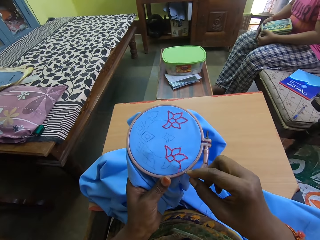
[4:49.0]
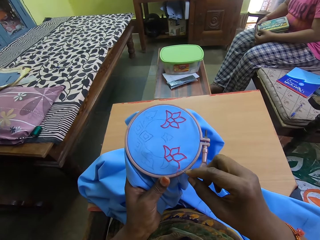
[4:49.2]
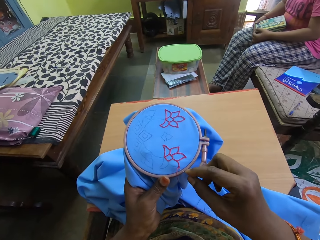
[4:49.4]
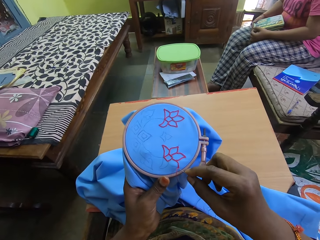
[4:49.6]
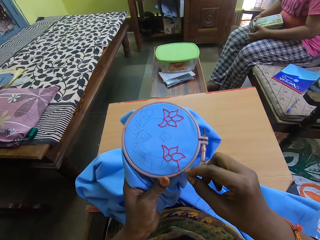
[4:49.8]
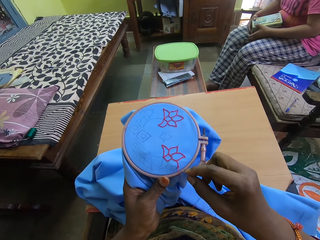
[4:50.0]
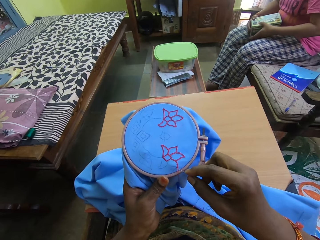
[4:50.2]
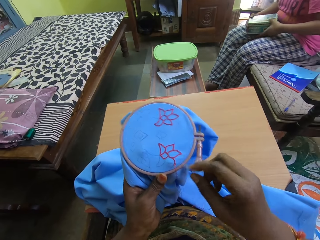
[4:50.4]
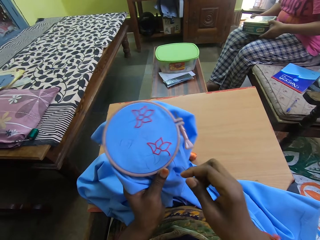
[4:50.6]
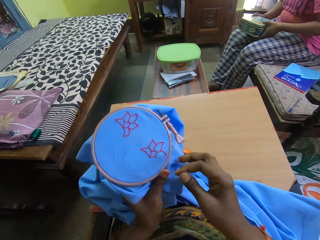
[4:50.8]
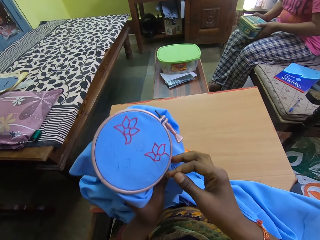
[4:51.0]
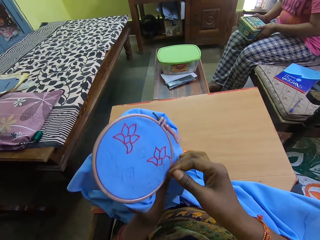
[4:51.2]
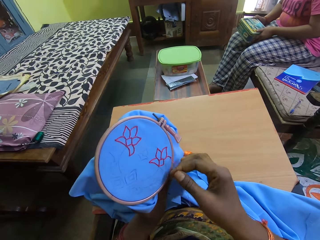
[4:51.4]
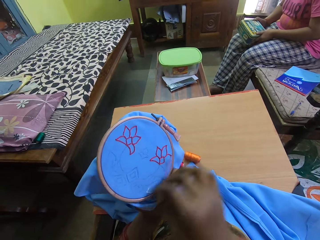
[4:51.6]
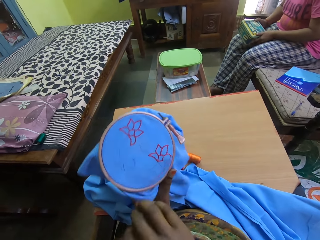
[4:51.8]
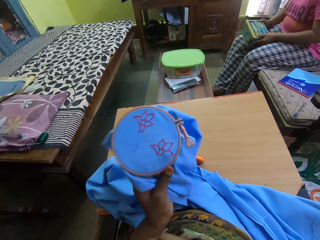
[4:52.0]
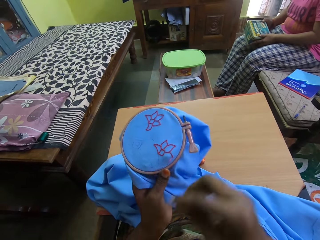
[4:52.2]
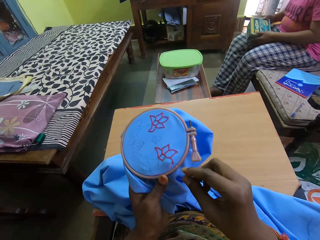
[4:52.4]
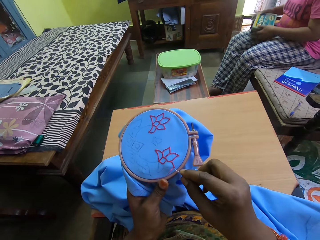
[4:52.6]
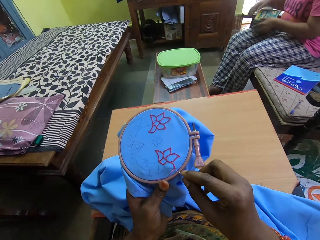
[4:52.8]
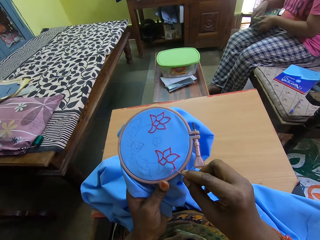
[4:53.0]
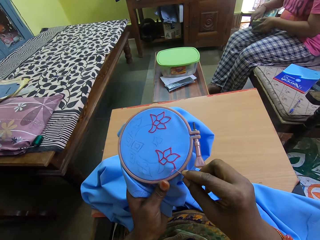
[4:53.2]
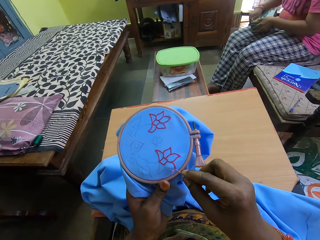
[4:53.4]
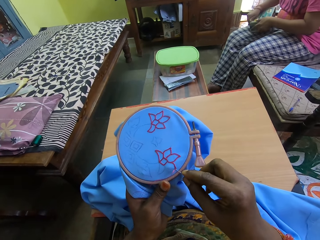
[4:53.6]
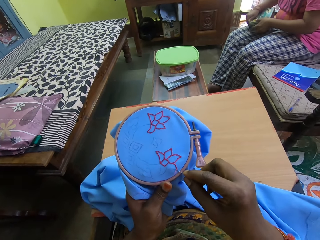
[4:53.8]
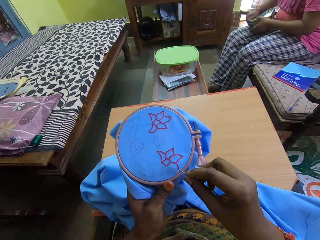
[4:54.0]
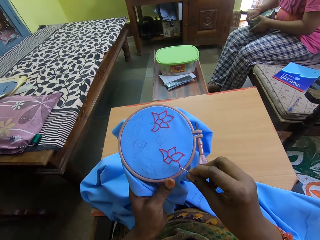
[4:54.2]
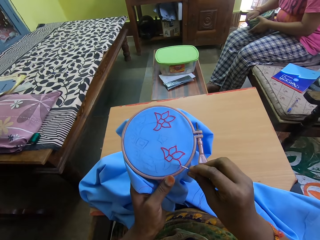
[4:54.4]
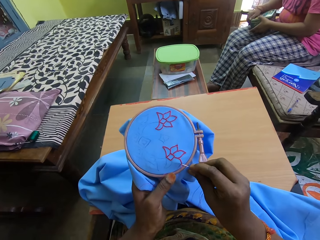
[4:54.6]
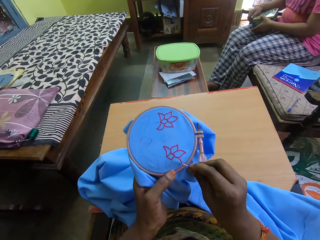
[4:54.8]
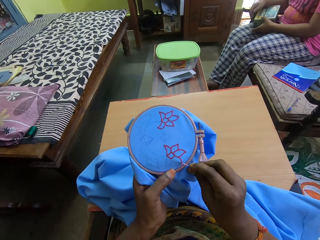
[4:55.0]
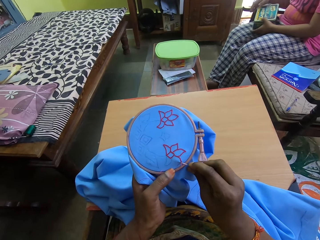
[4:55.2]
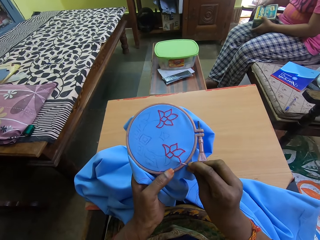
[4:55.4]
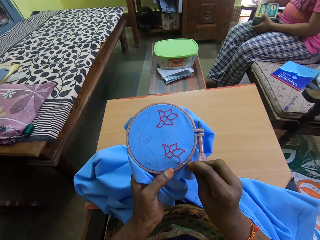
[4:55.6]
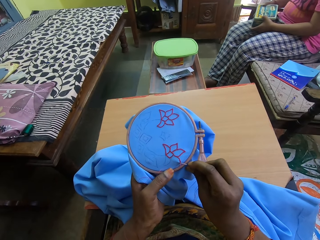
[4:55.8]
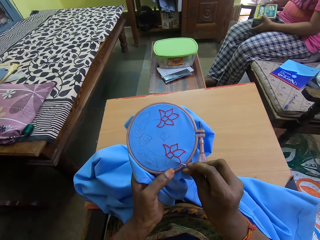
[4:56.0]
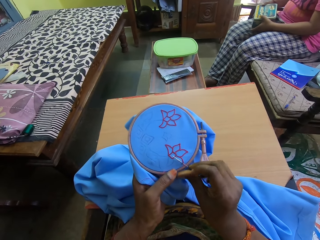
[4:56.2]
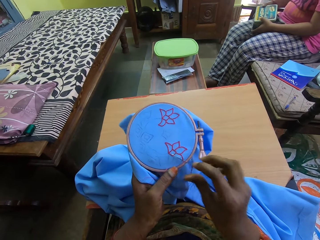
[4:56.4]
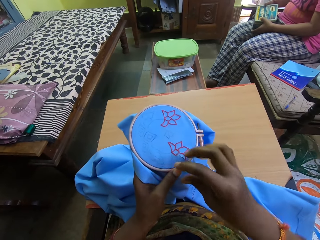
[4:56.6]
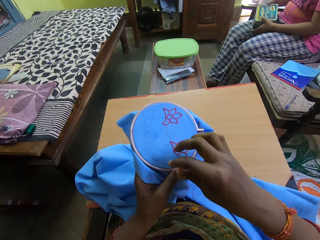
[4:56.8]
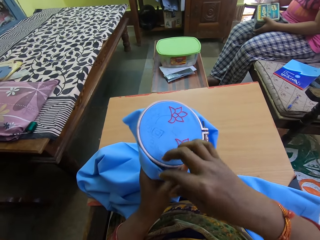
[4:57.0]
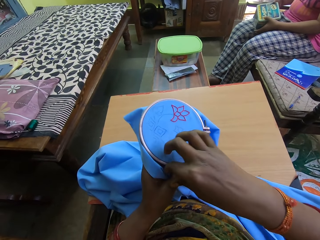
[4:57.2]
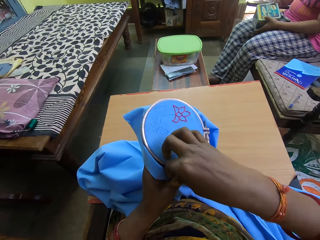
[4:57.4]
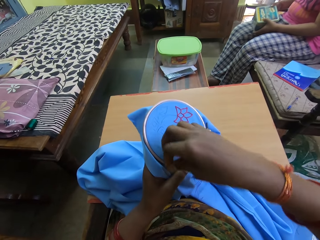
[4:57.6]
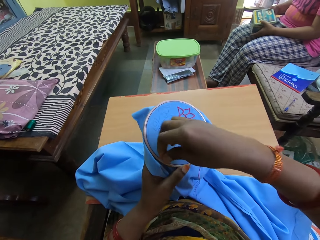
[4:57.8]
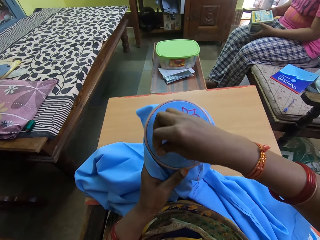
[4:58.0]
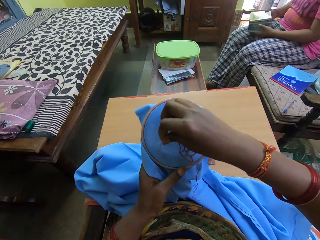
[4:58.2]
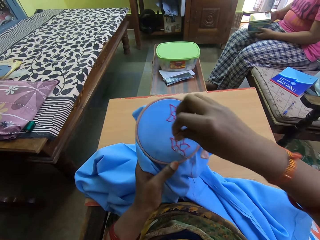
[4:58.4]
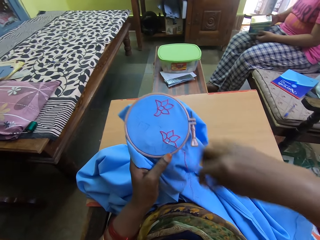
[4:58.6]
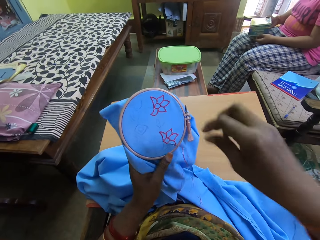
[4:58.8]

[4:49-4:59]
The camera wearer sews the seat cloth.

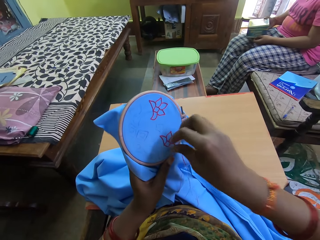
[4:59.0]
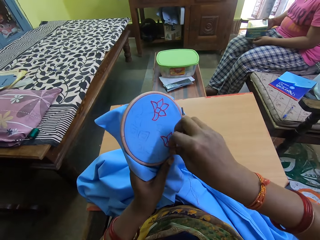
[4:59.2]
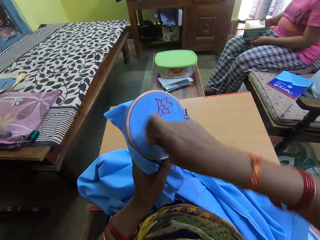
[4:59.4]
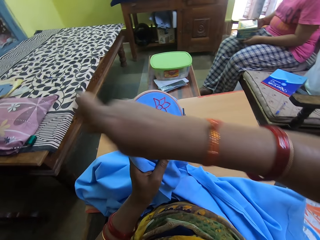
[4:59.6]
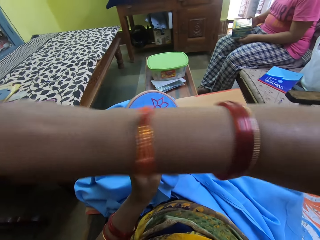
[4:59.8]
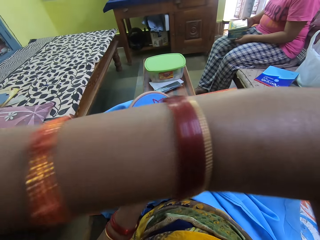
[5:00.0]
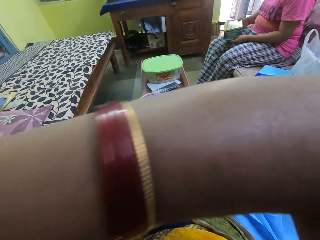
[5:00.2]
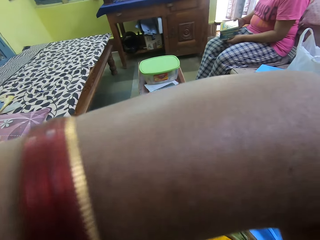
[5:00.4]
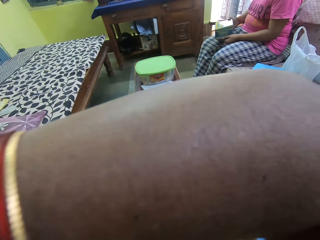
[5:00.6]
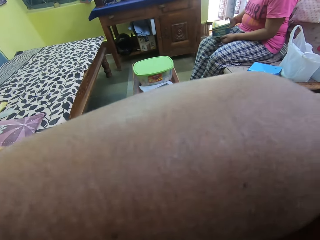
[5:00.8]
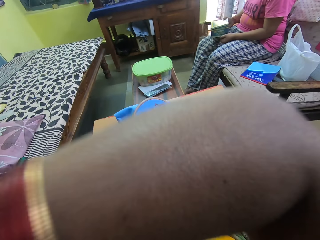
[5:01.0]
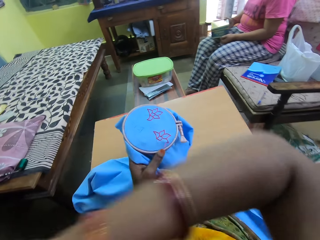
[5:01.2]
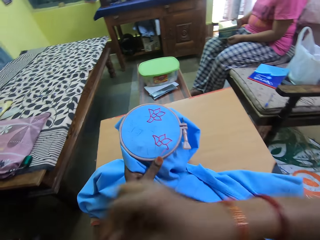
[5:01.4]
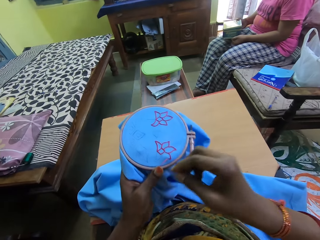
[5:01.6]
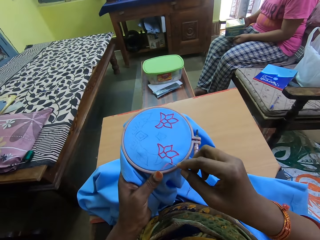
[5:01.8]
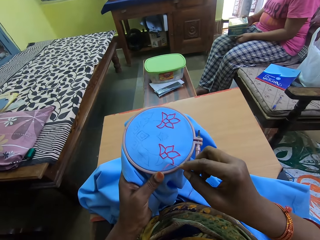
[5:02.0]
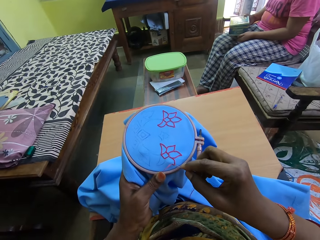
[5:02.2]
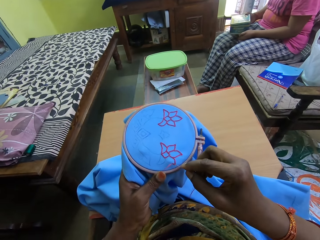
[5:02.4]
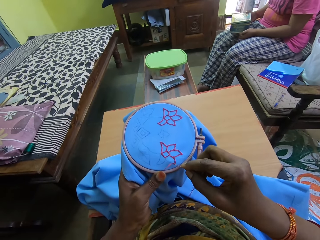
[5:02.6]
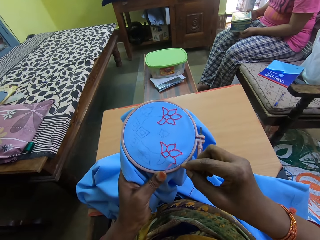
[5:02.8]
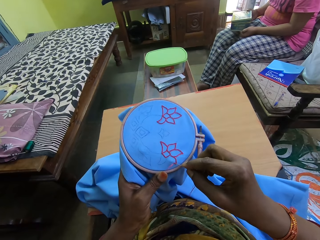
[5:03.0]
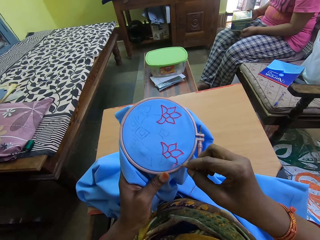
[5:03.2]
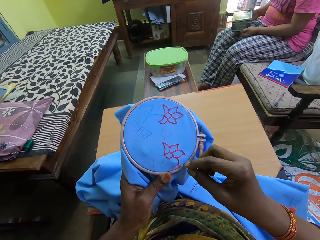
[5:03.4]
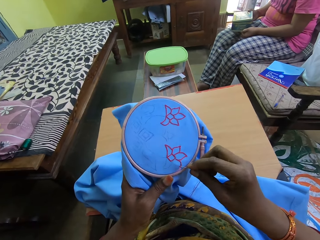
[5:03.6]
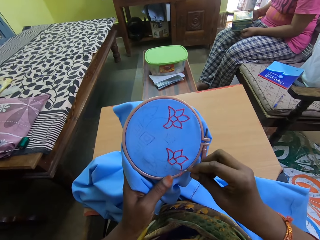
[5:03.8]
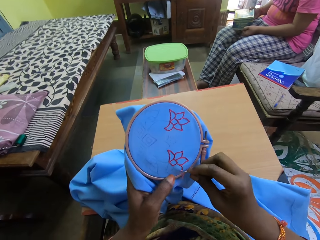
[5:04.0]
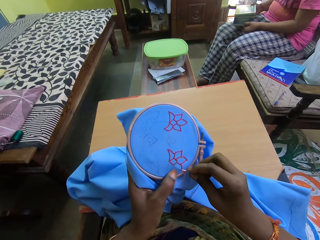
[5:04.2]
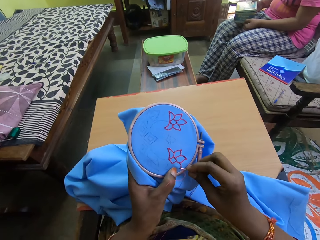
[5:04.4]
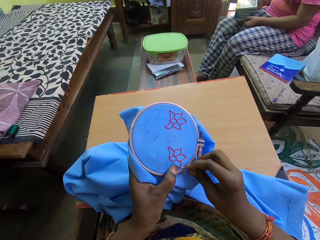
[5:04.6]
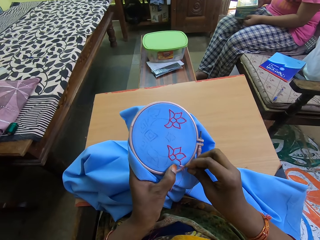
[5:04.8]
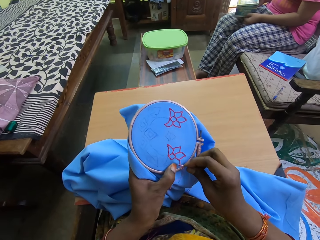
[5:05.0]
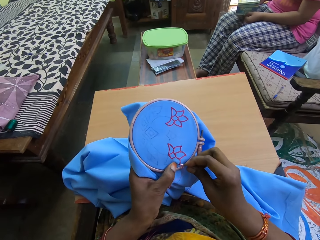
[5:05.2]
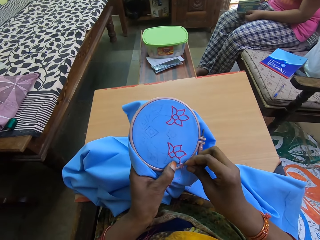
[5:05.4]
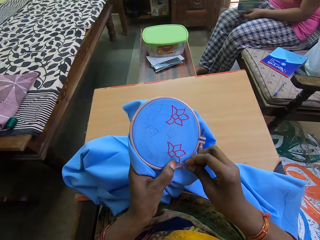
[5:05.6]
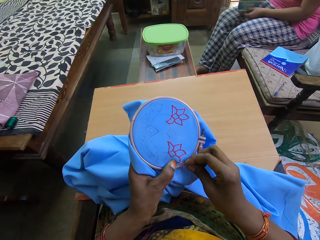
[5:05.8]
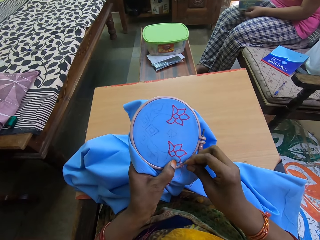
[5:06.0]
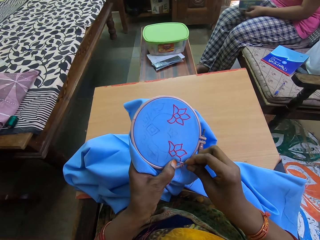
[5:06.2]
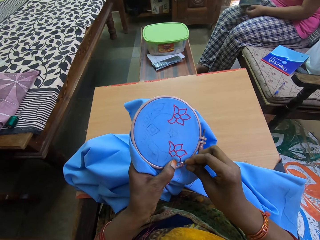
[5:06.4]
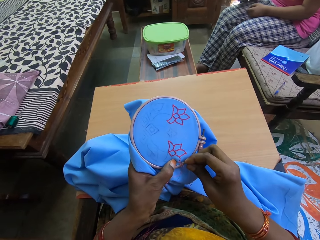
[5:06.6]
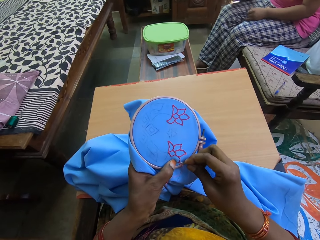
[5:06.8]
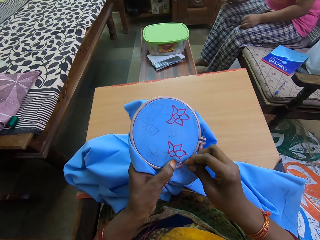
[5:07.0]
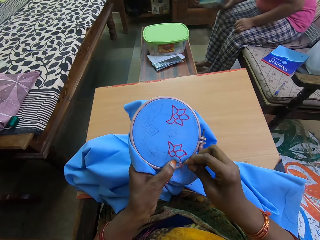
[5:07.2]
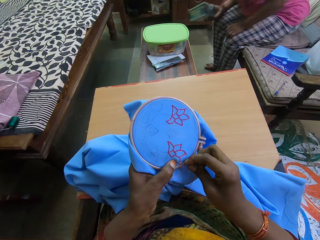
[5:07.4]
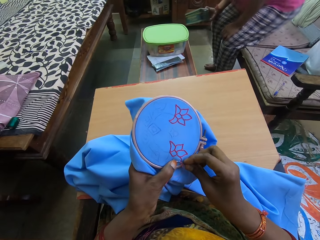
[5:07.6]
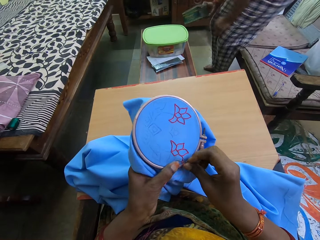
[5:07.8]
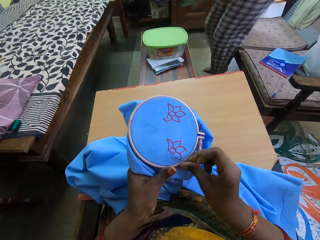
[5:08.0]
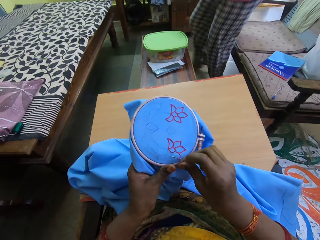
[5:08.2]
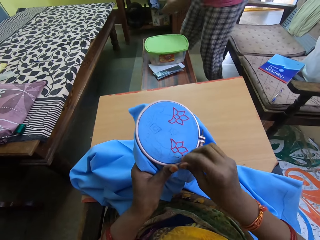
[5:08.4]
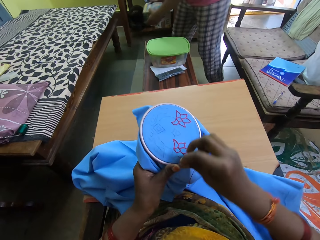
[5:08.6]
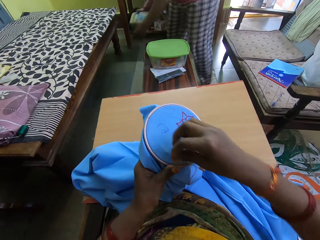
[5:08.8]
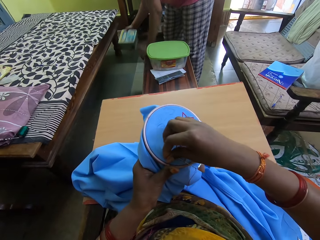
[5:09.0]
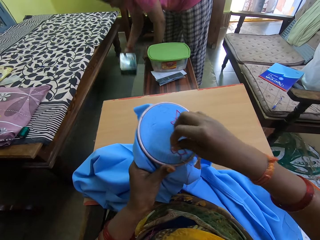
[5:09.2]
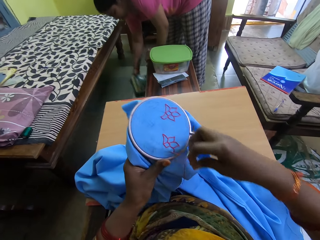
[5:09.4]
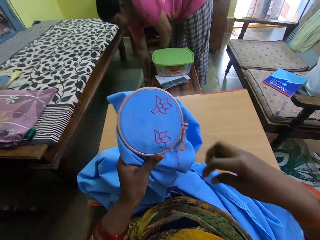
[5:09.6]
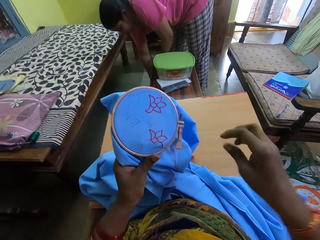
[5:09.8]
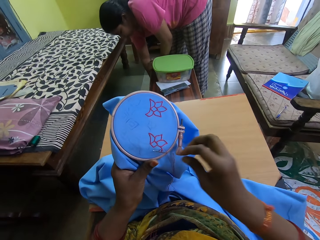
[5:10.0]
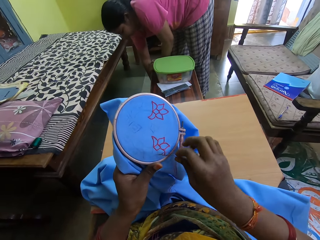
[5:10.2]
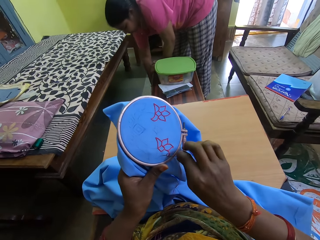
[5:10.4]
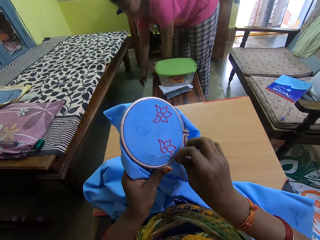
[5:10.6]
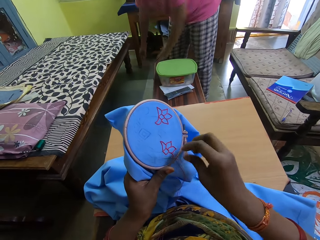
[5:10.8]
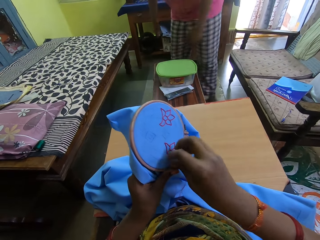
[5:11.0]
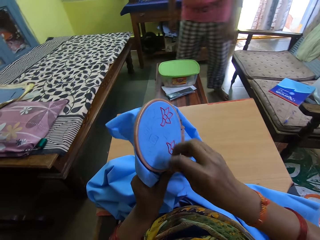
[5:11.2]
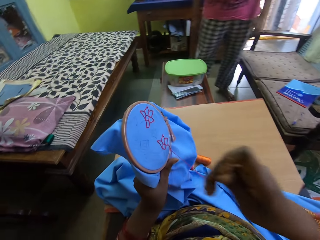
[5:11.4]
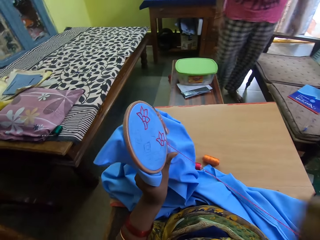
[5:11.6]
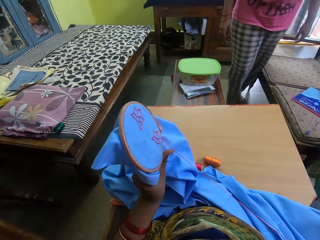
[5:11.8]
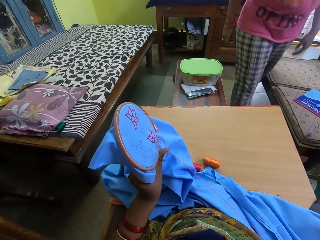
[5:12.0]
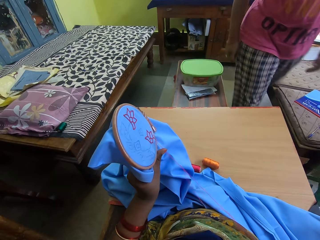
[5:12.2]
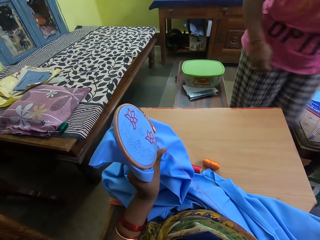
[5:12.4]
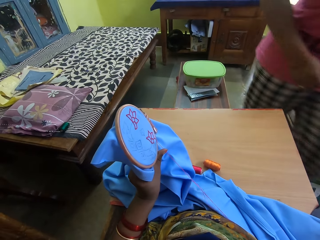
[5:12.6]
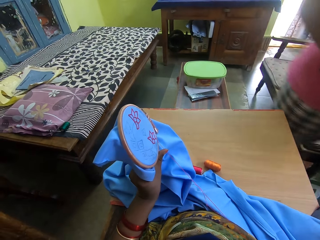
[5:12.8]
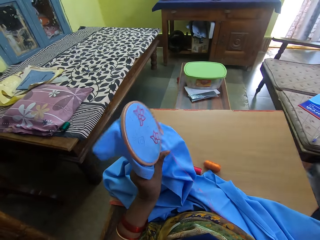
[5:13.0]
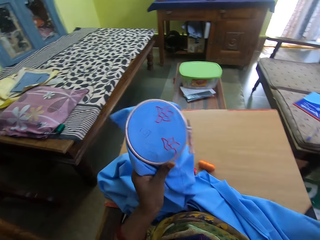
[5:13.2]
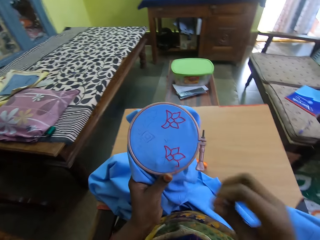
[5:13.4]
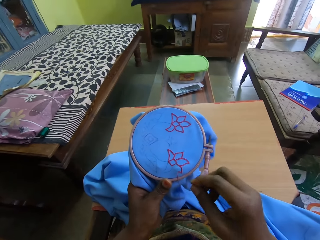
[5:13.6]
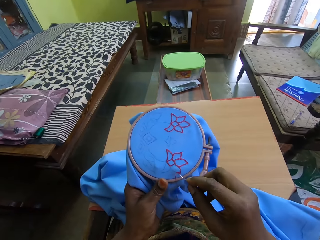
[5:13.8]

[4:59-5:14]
The camera wearer pulls the needle. They sew the seat cloth. A woman drops the tin under a table in the apartment with her right hand. The camera wearer pulls the needle.
